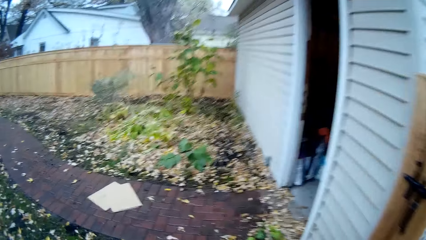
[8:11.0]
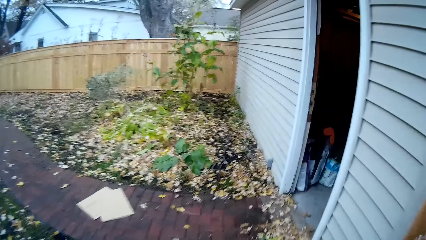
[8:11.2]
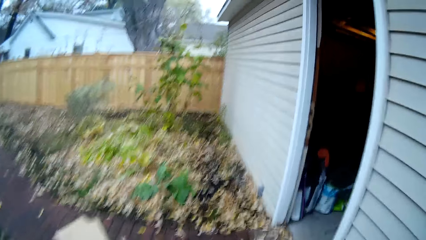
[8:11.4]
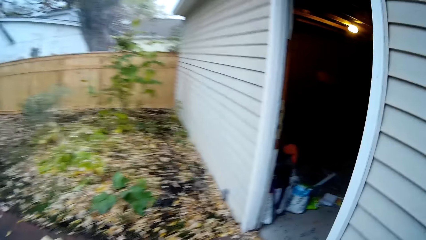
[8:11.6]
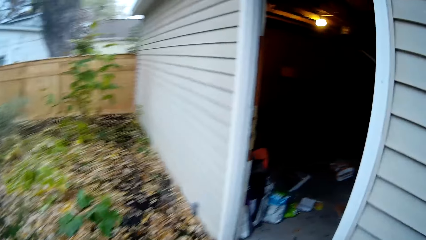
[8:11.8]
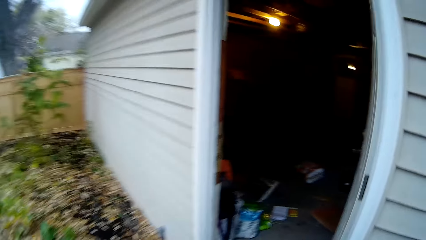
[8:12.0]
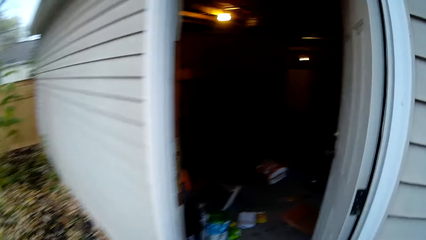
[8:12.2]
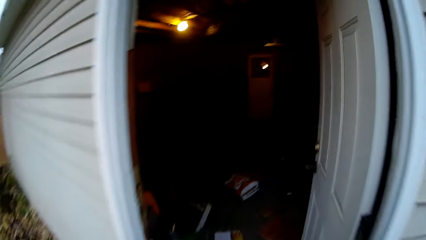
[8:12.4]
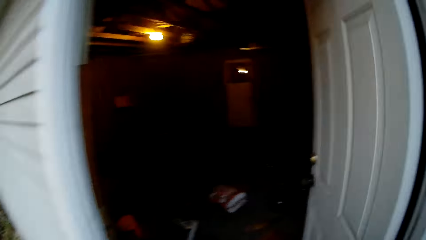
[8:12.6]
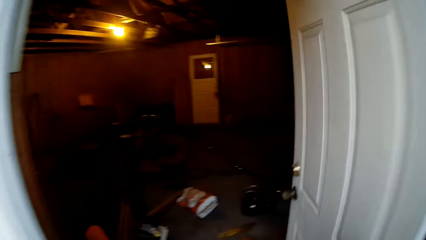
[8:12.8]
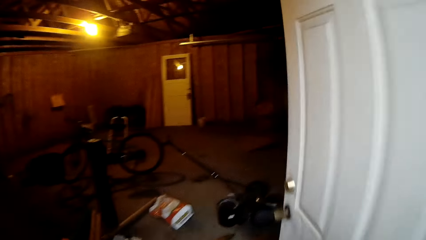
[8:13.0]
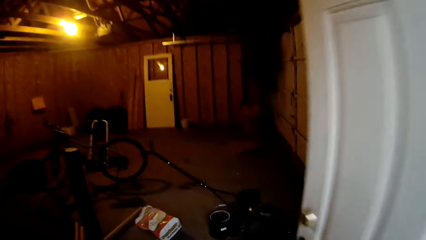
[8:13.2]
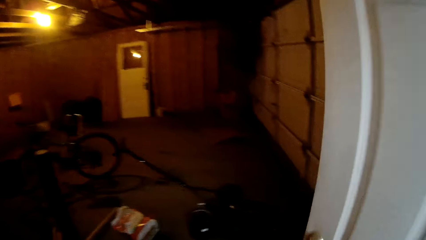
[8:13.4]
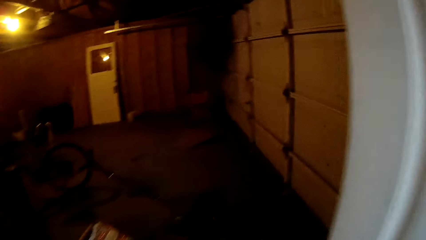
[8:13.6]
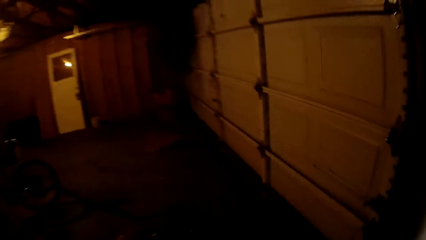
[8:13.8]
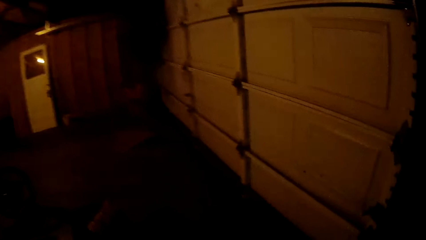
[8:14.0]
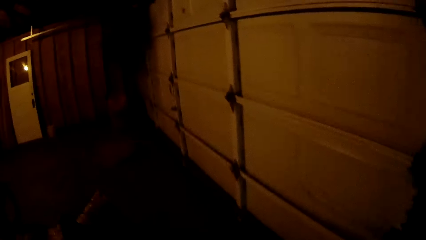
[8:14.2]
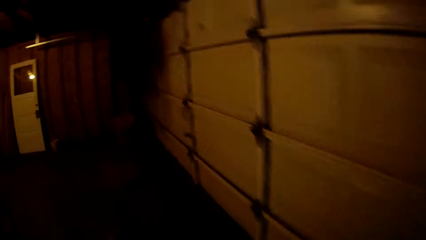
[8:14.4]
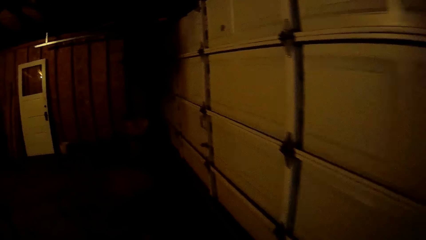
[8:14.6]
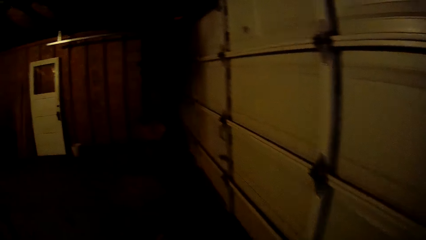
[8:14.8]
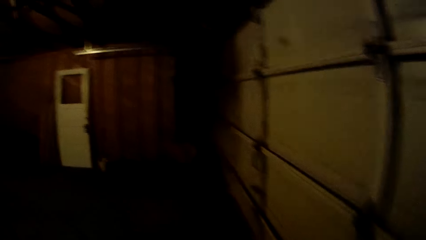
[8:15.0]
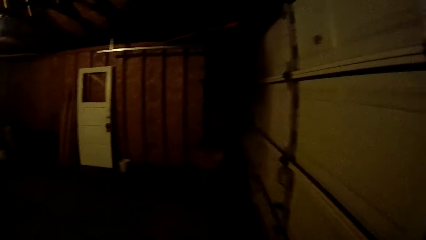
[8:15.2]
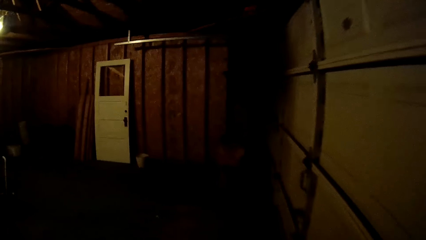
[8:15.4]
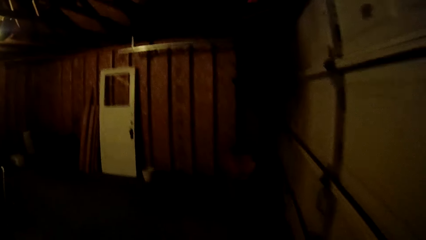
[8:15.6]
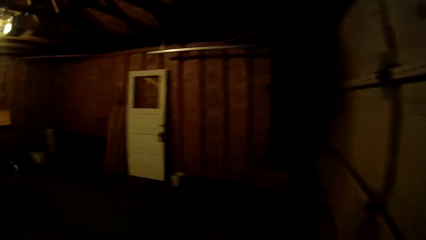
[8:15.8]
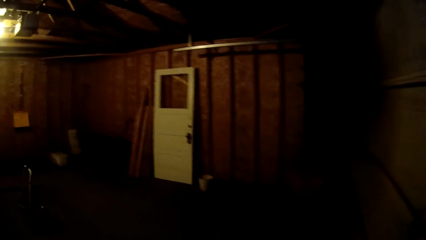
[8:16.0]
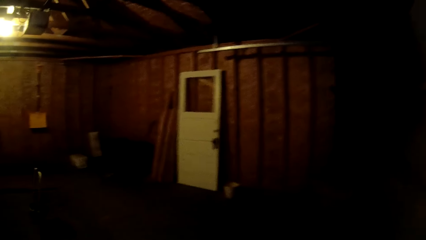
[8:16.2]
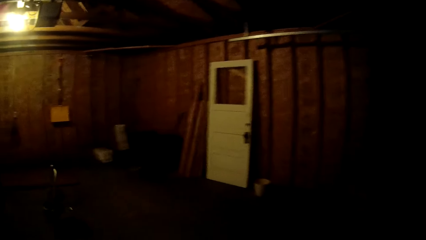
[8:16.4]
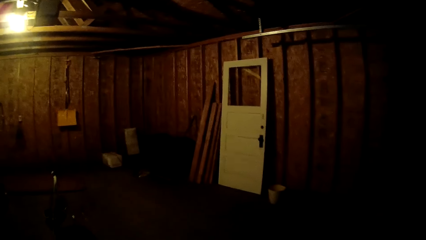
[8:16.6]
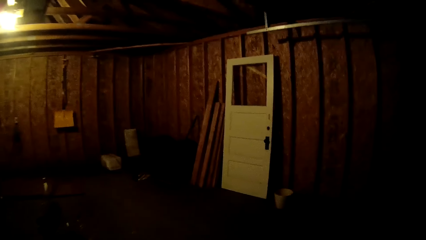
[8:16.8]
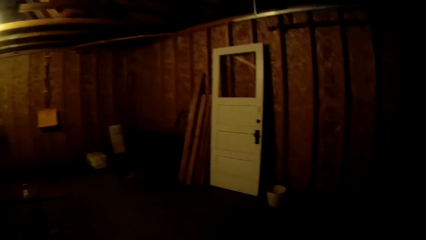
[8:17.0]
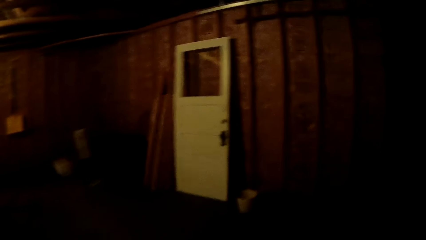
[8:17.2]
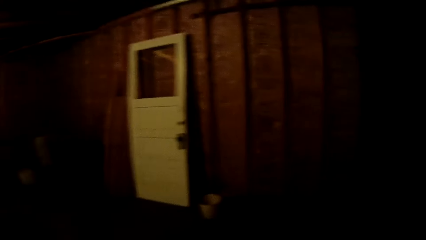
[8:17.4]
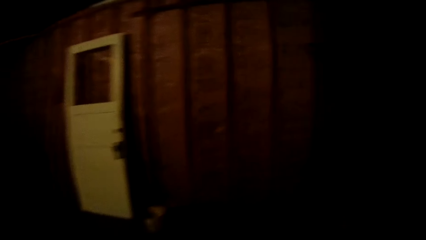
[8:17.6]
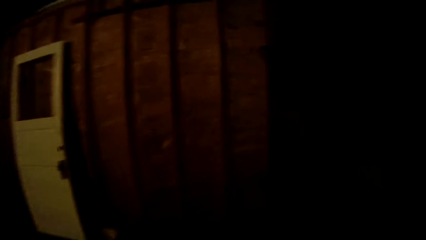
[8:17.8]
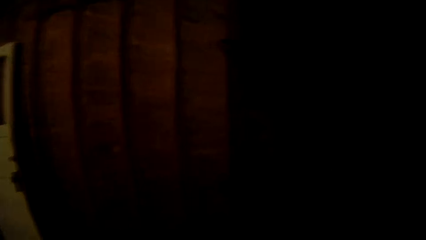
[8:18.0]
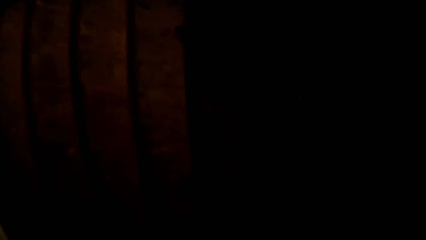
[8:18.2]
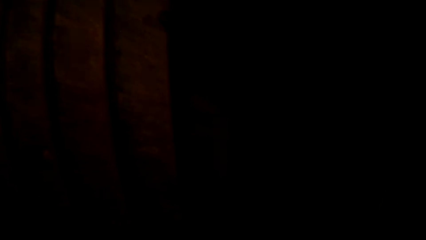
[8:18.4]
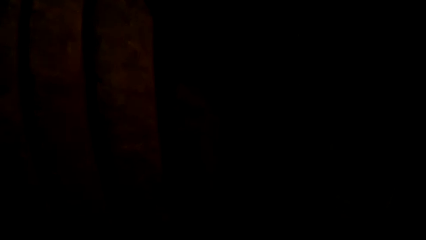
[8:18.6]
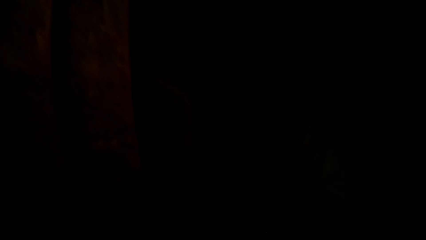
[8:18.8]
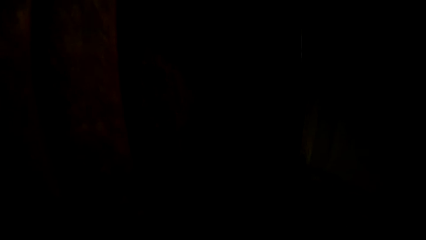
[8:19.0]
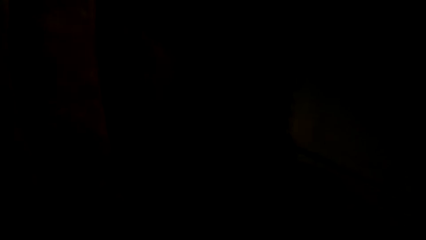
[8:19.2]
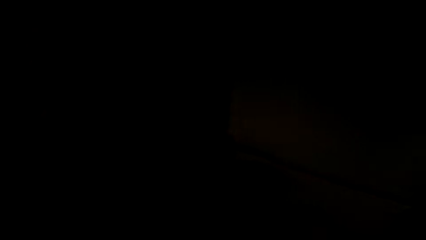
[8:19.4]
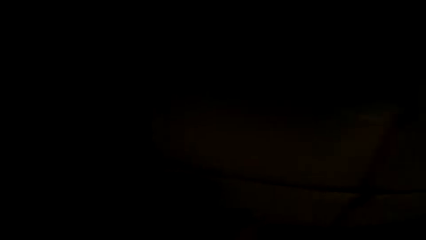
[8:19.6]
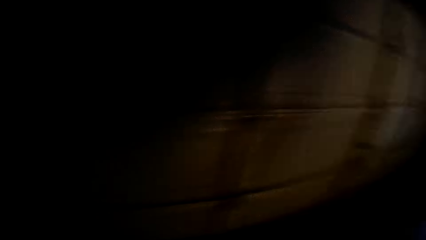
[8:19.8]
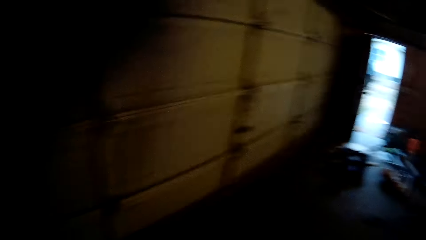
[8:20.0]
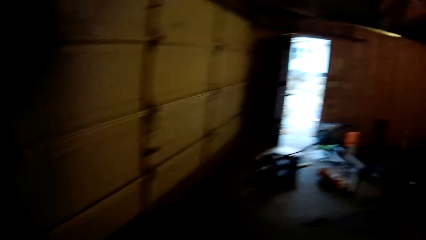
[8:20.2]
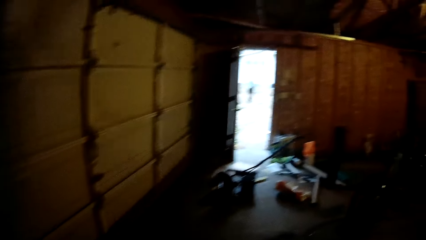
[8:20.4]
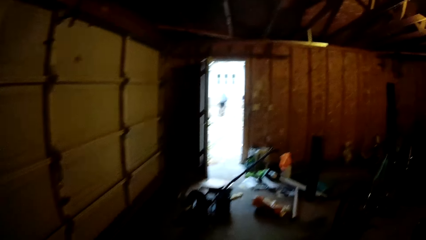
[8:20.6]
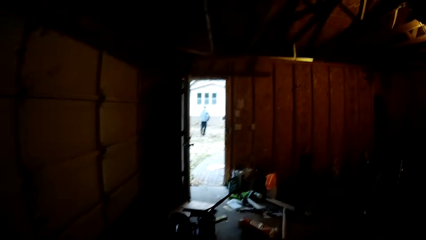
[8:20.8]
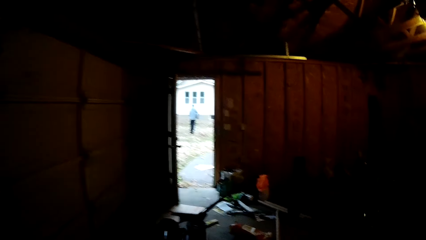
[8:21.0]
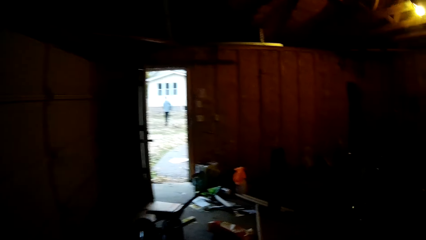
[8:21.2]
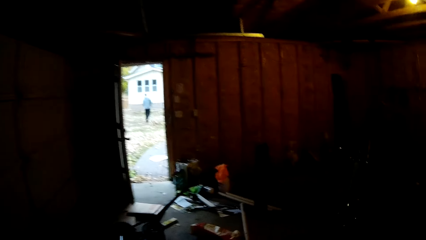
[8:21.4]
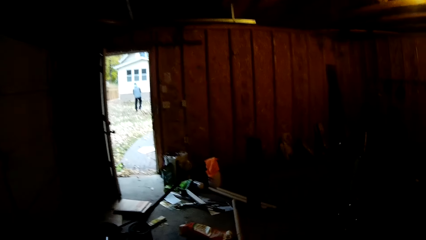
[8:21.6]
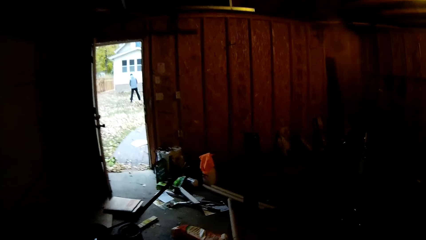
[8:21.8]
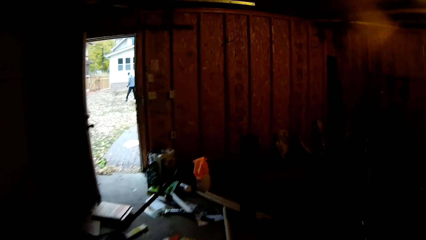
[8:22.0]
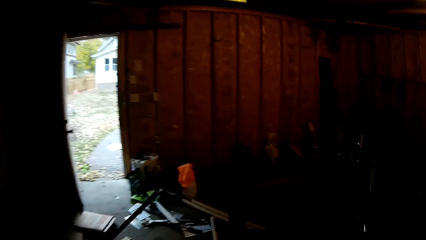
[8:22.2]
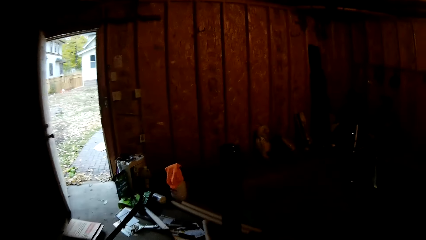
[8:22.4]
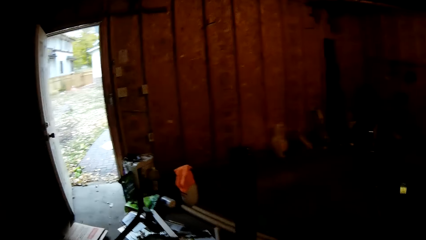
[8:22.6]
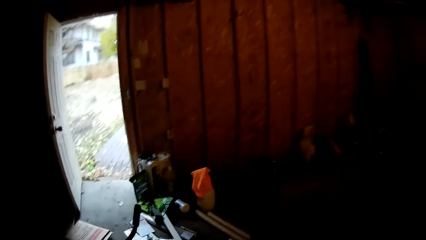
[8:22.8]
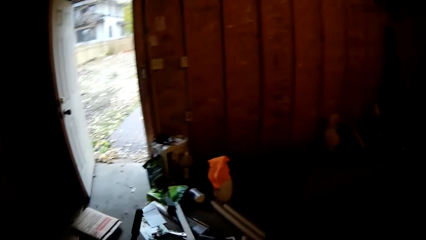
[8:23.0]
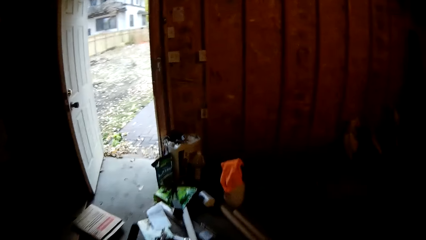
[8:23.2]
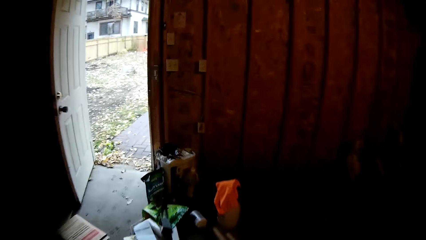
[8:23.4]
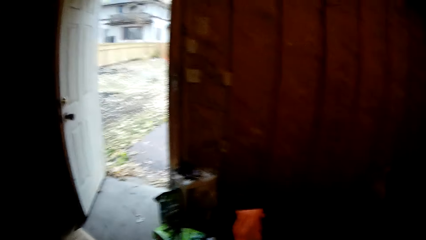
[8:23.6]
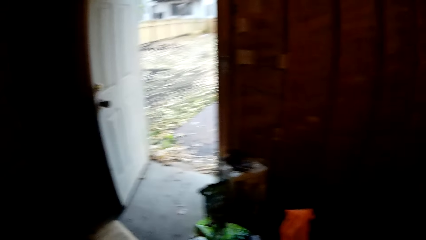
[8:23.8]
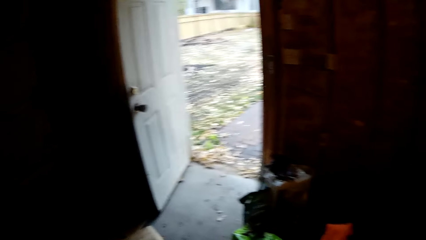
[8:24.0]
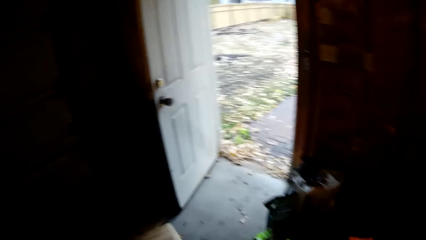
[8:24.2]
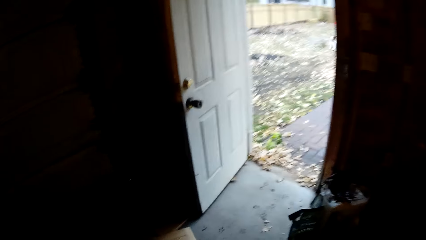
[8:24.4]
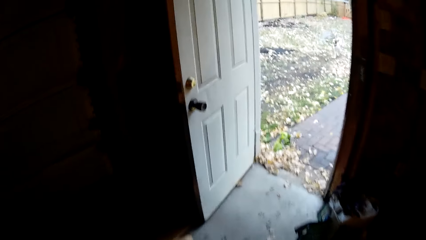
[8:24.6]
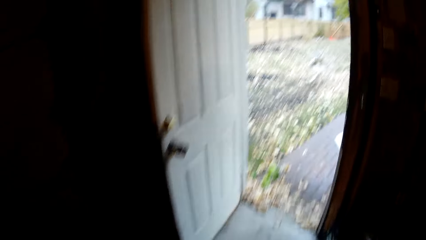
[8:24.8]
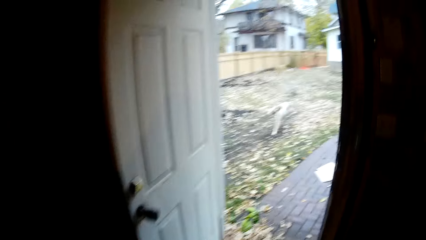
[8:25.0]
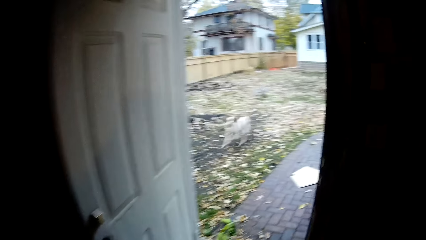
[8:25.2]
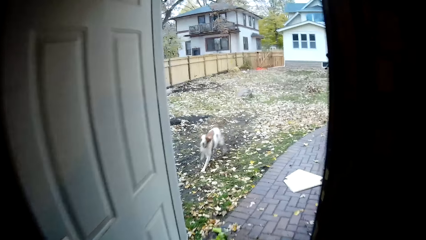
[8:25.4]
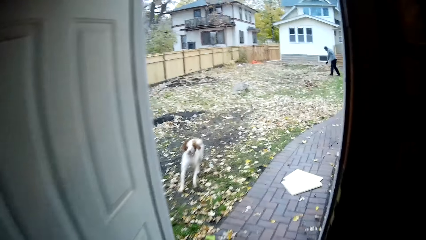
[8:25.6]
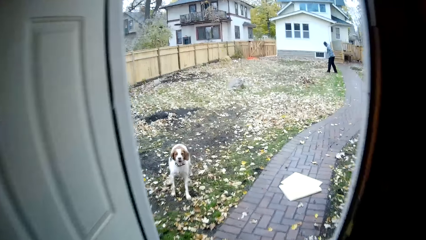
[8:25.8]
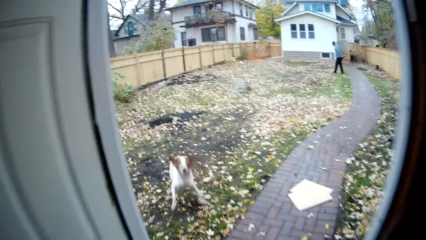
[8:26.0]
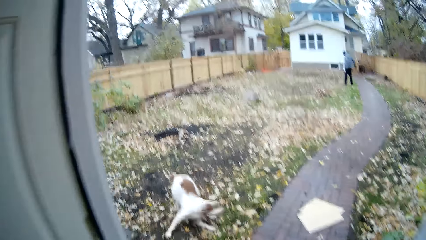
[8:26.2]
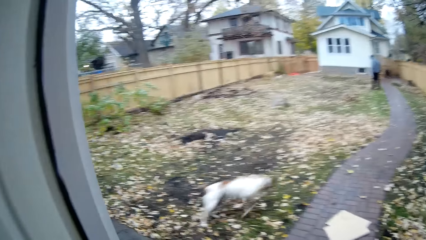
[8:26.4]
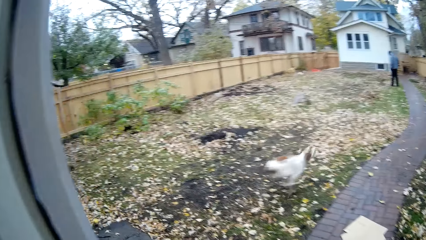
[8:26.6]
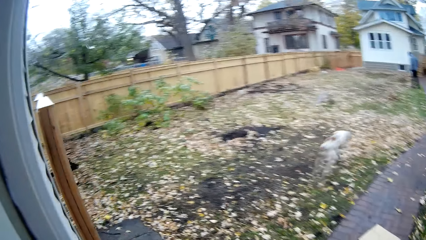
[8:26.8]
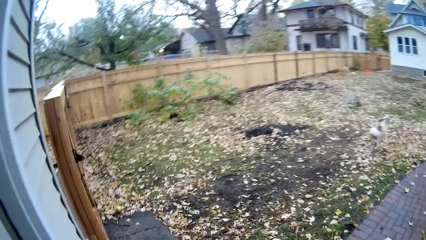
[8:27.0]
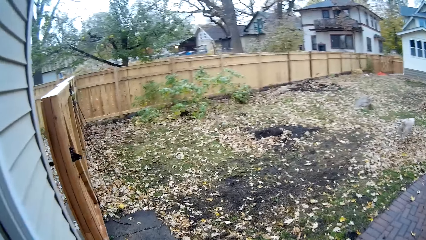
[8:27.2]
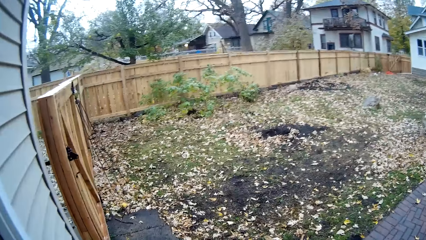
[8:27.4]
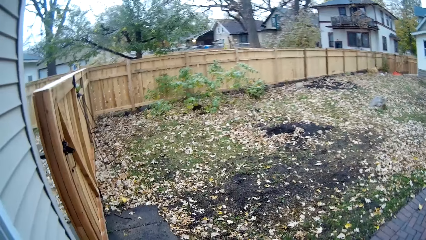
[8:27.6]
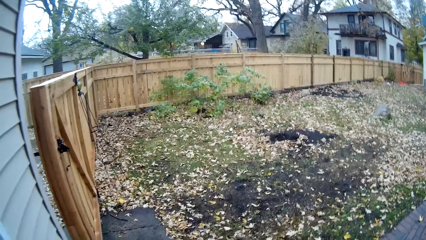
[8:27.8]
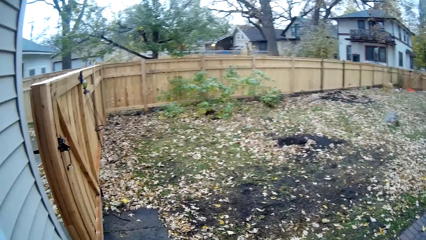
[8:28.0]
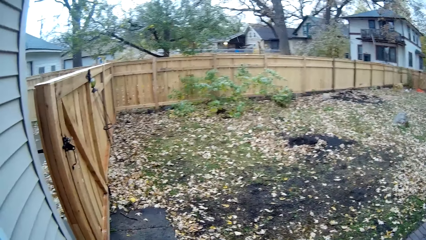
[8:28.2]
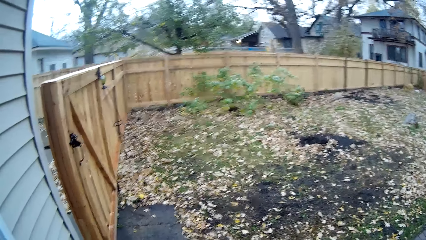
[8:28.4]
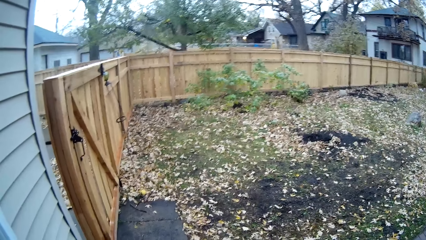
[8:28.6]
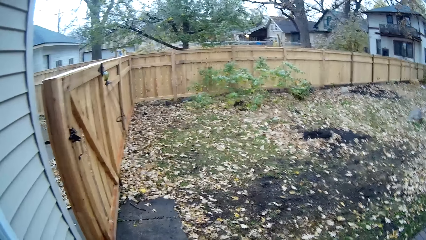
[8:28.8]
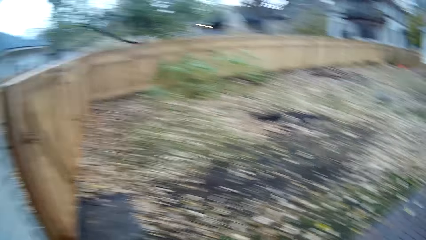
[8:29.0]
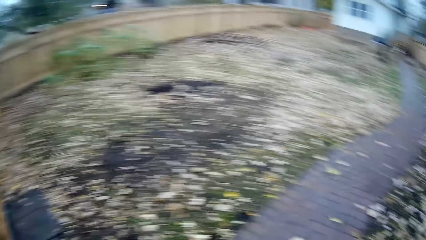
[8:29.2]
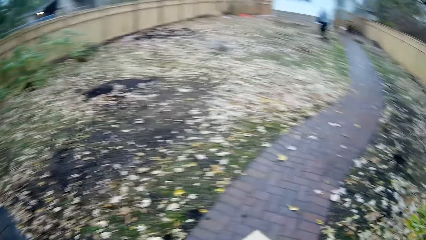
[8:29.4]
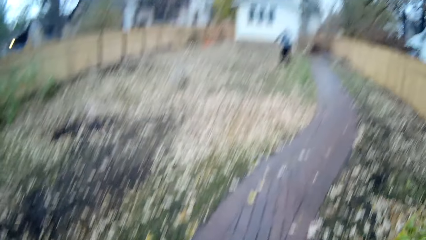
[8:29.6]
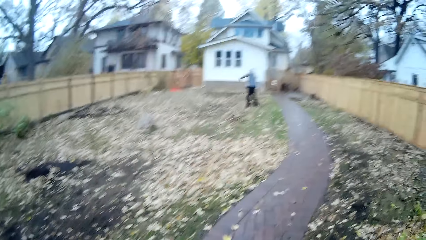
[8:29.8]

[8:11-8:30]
The camera wearer walks into the store house. The dog runs around the yard. The camera wearer walks out of the store house.
